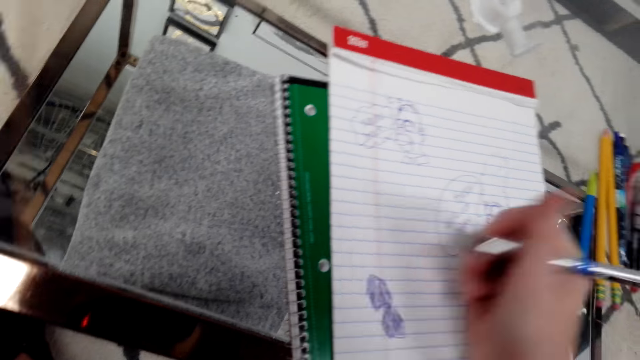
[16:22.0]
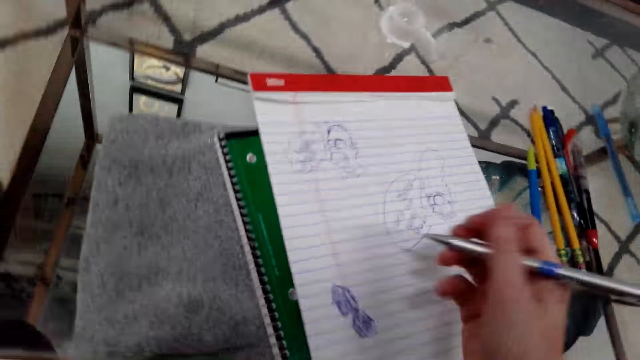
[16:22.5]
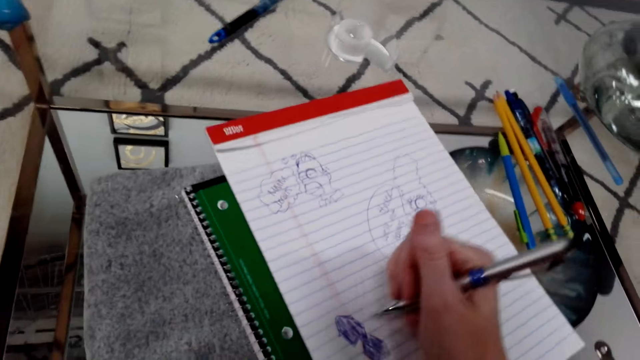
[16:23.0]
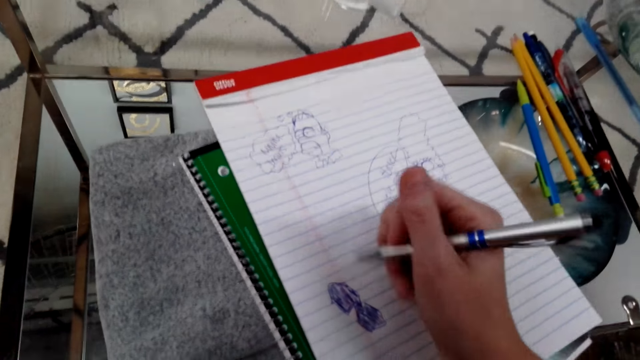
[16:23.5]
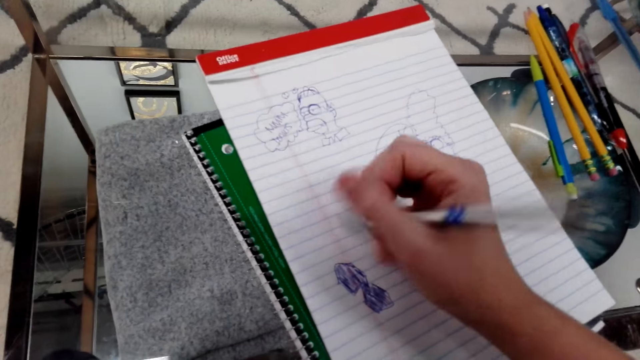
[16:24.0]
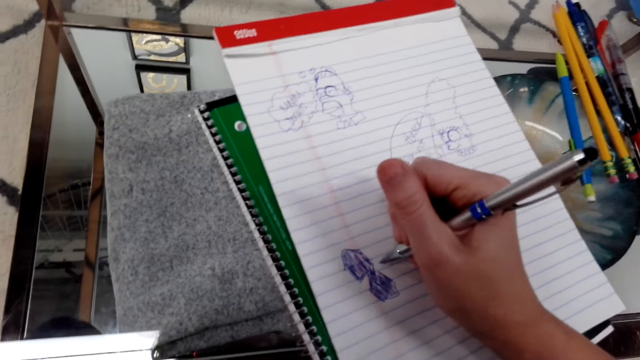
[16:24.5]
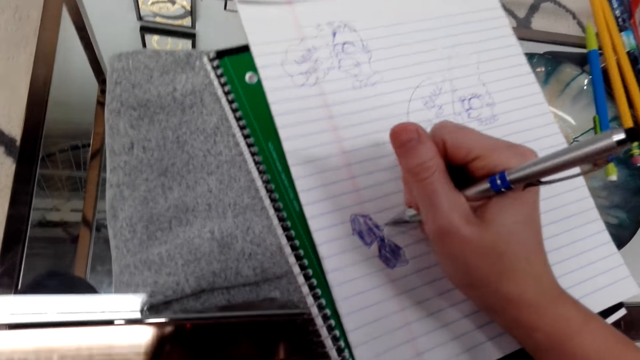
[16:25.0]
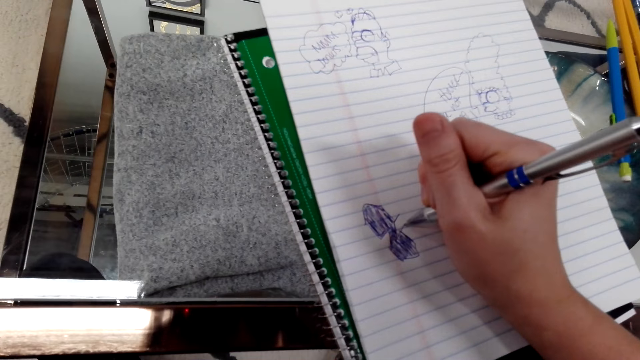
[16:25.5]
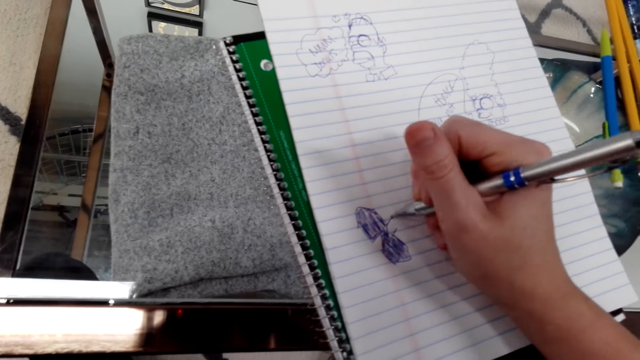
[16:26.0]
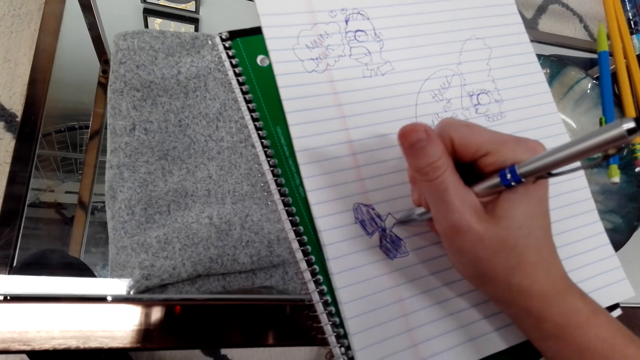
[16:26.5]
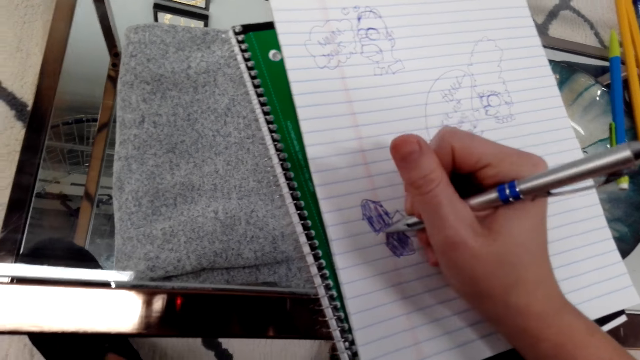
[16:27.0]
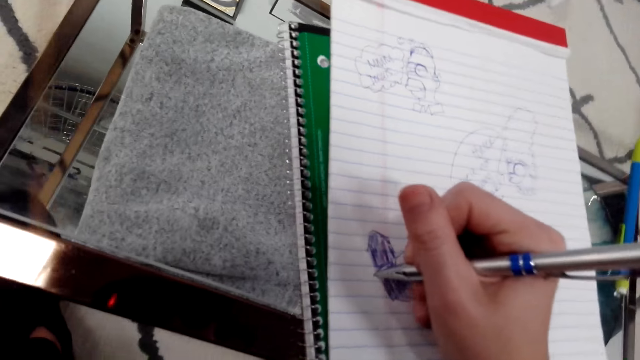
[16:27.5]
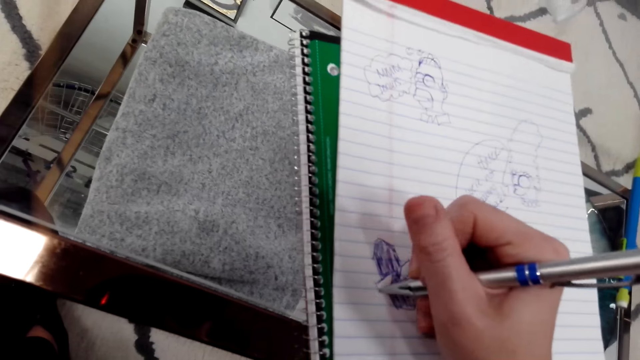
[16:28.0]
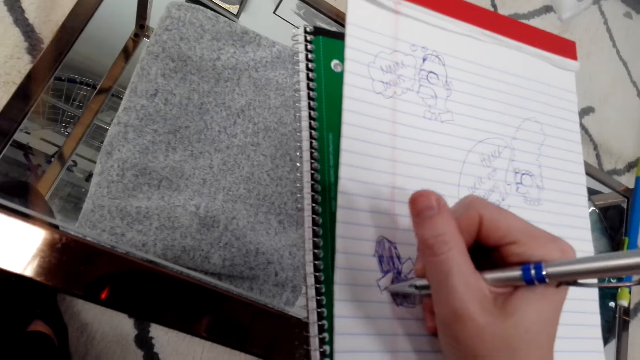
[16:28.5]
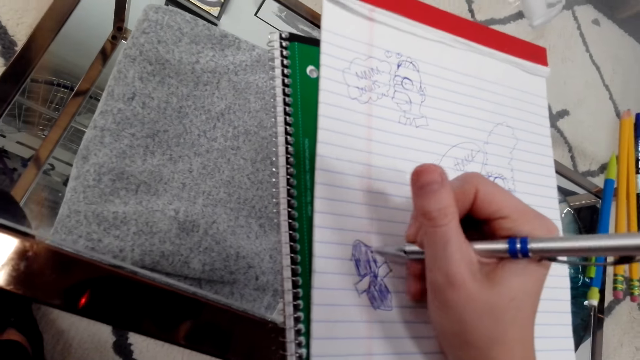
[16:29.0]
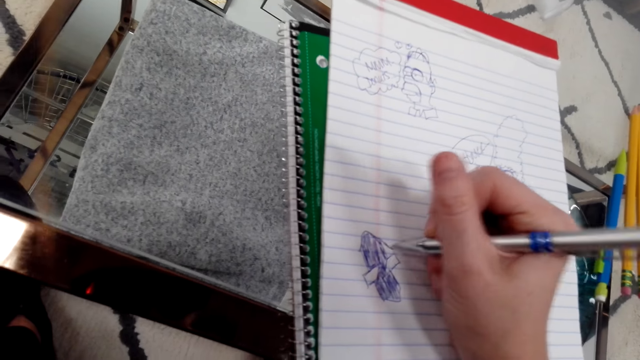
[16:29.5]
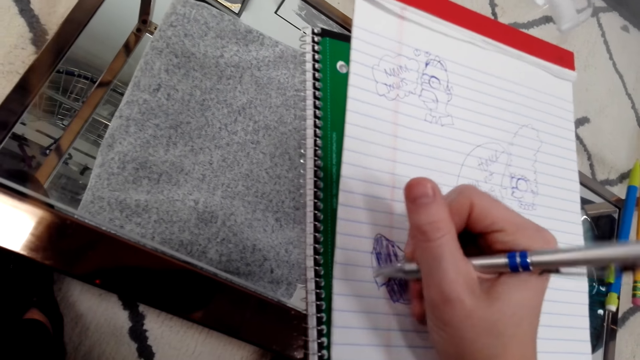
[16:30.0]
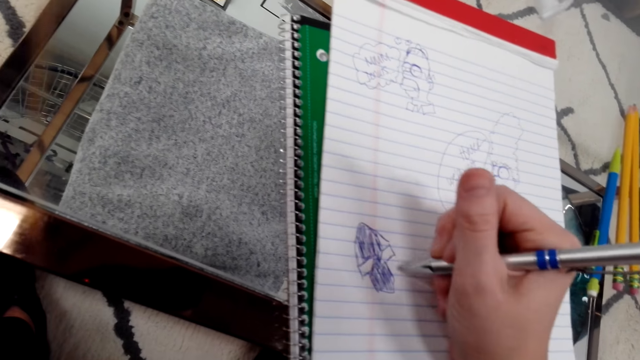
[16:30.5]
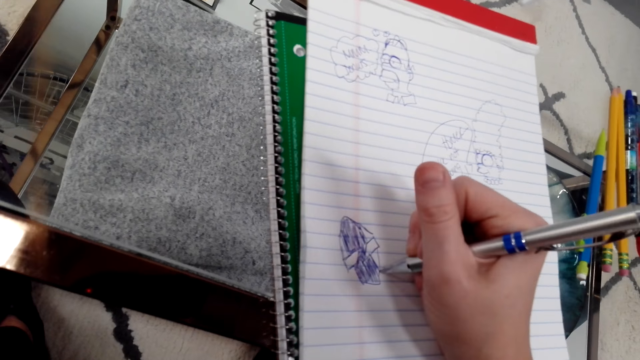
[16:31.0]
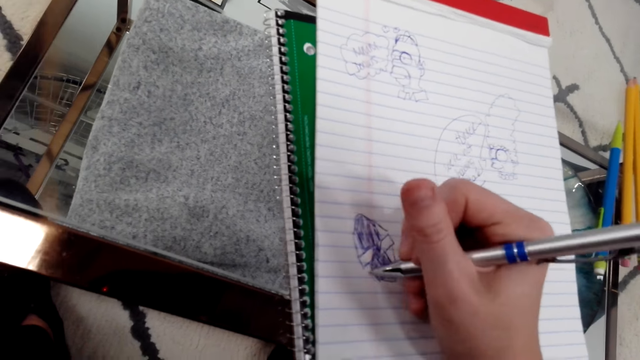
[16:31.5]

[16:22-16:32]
The camera wearer looks around. They move the hand. They draw on a book with a pen.

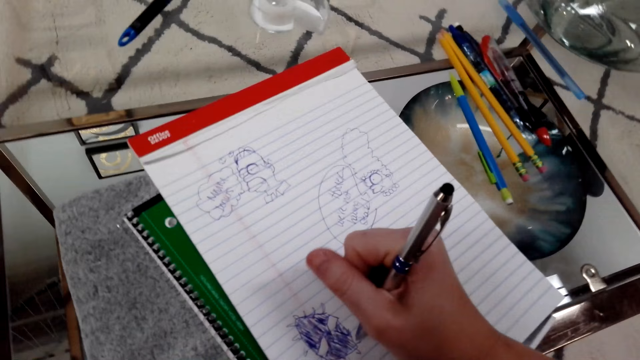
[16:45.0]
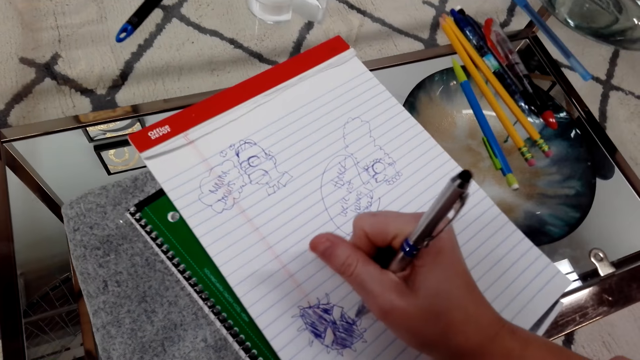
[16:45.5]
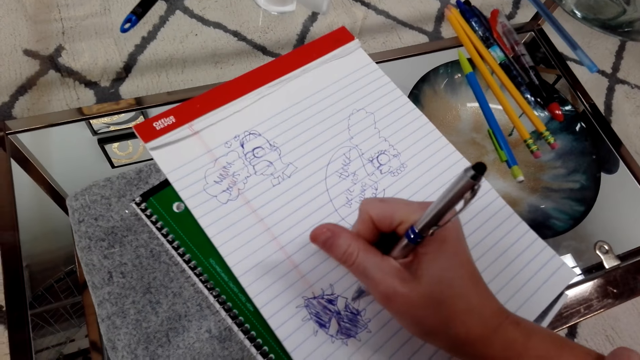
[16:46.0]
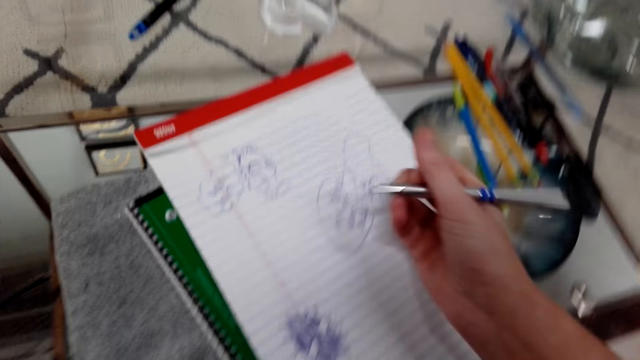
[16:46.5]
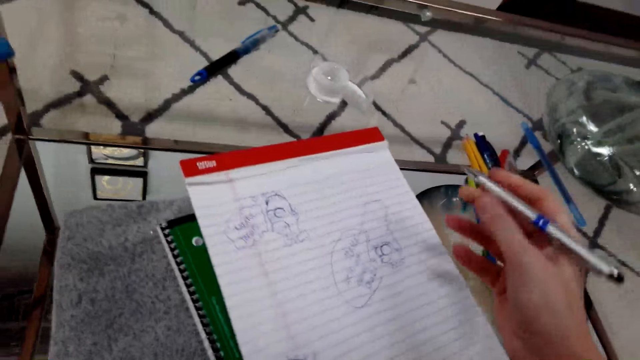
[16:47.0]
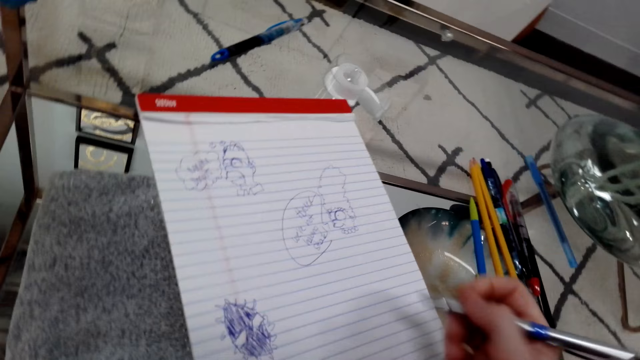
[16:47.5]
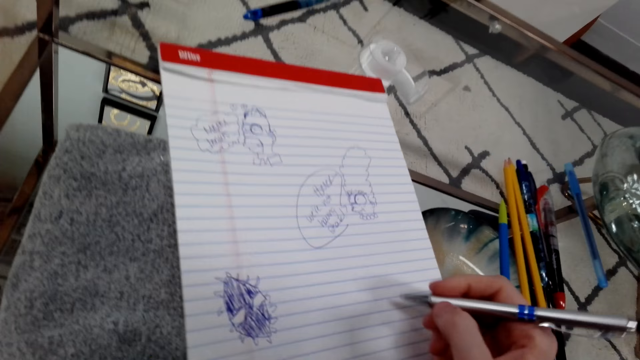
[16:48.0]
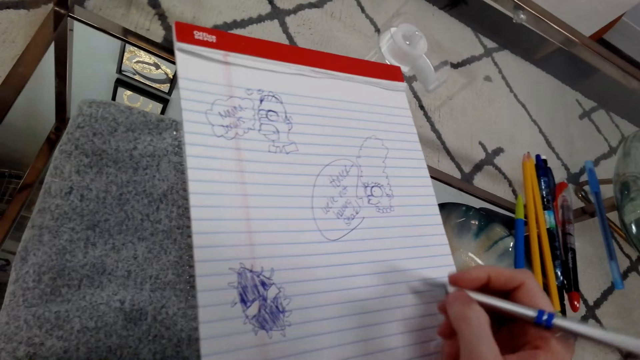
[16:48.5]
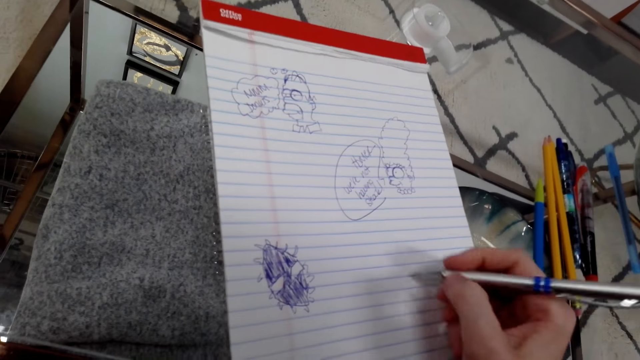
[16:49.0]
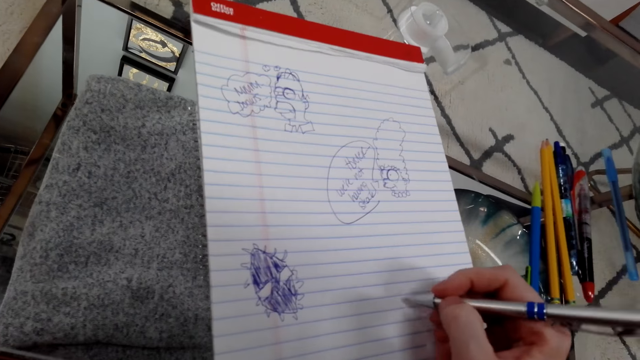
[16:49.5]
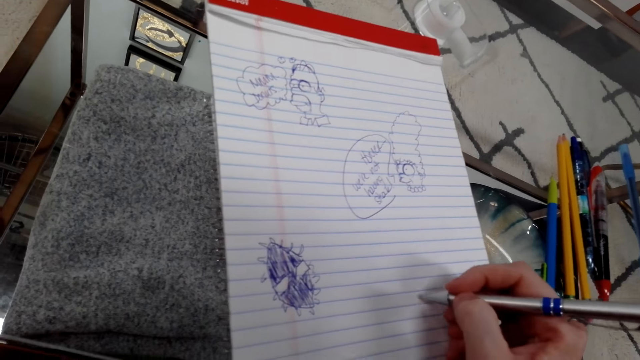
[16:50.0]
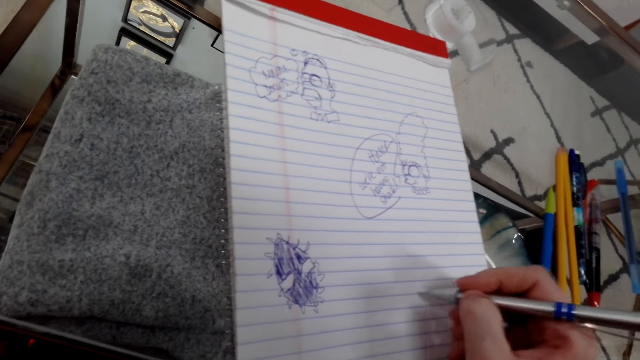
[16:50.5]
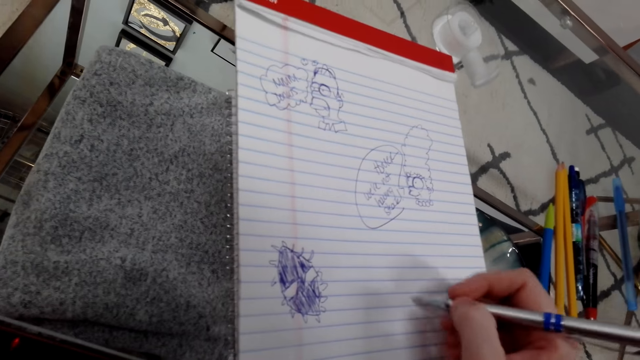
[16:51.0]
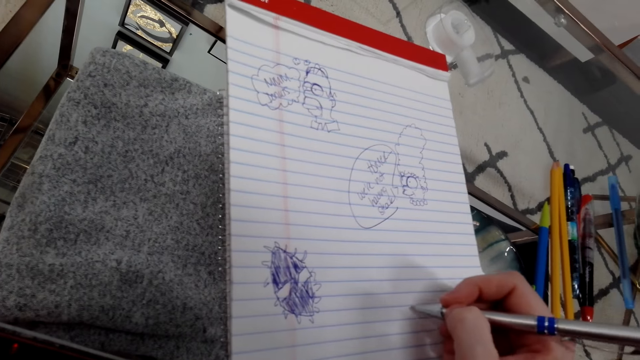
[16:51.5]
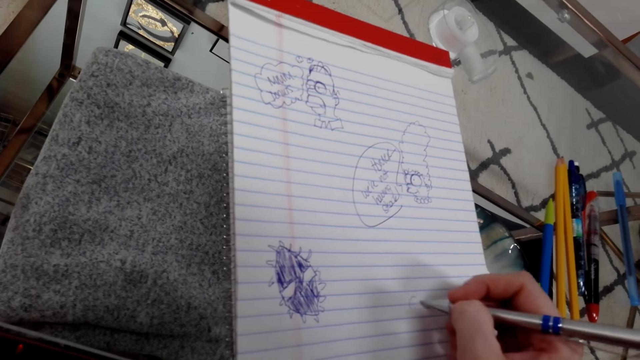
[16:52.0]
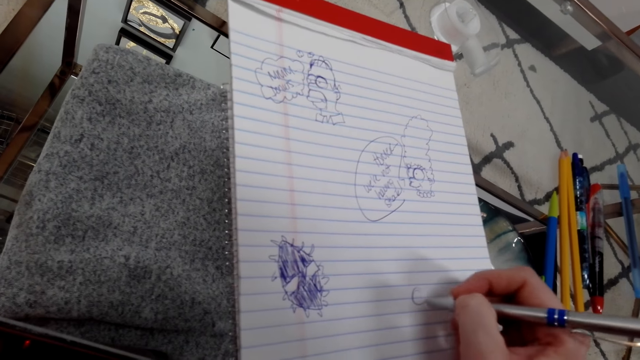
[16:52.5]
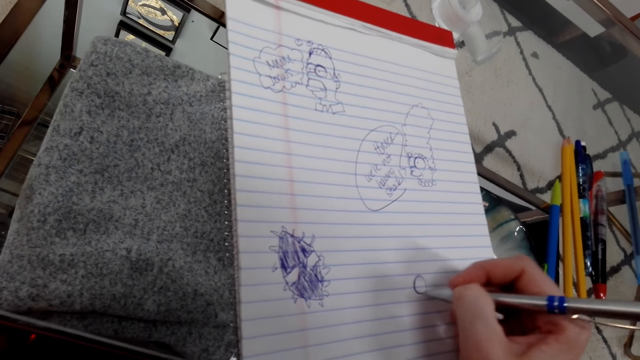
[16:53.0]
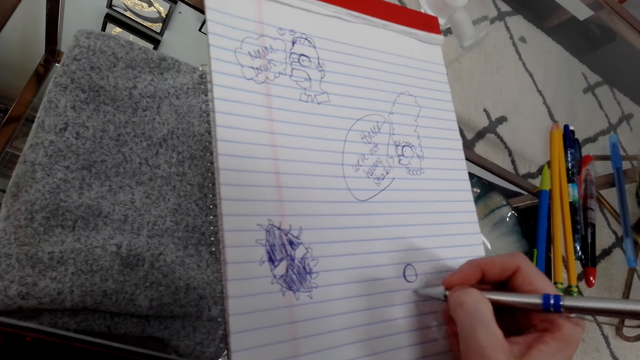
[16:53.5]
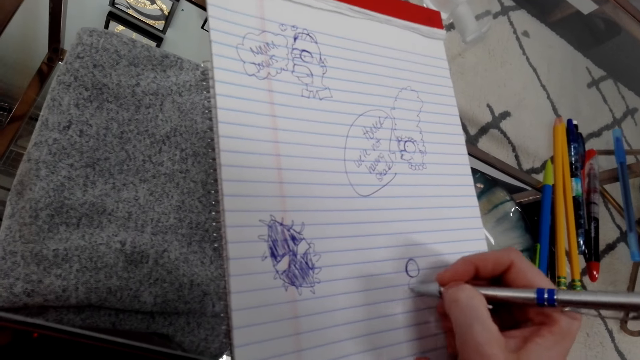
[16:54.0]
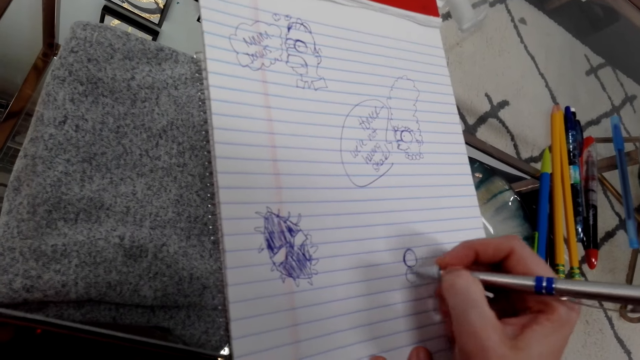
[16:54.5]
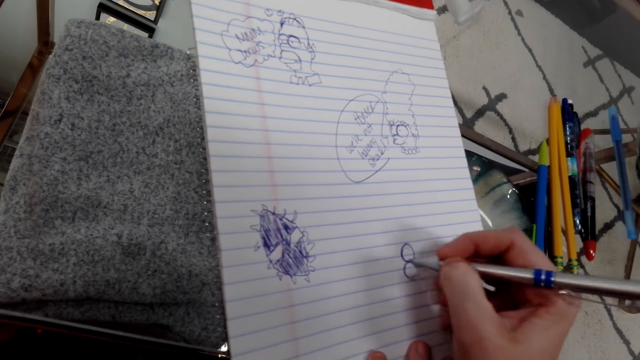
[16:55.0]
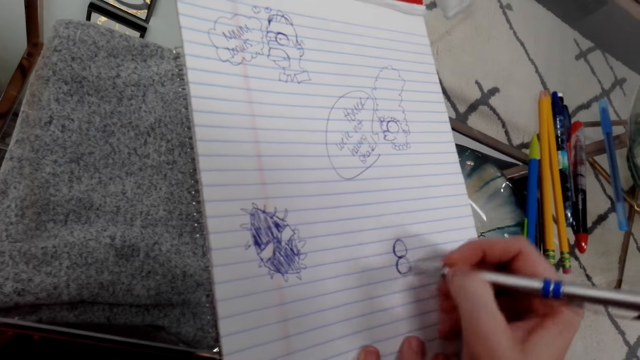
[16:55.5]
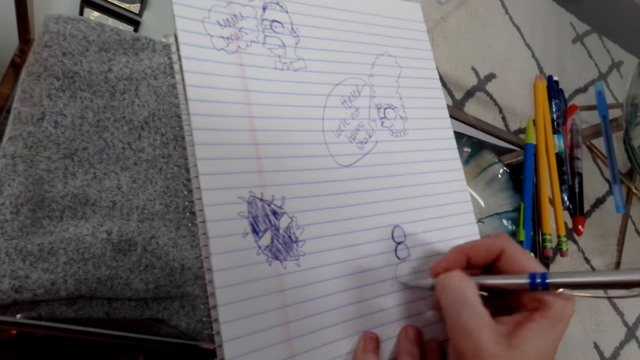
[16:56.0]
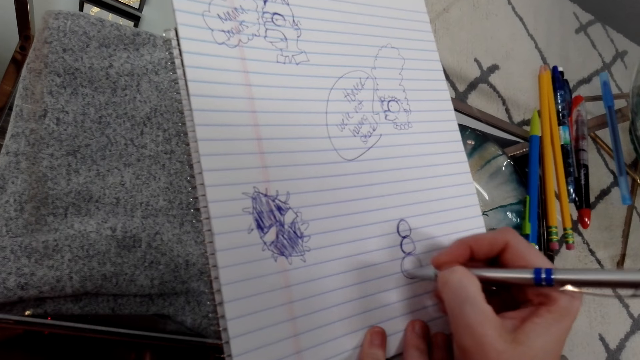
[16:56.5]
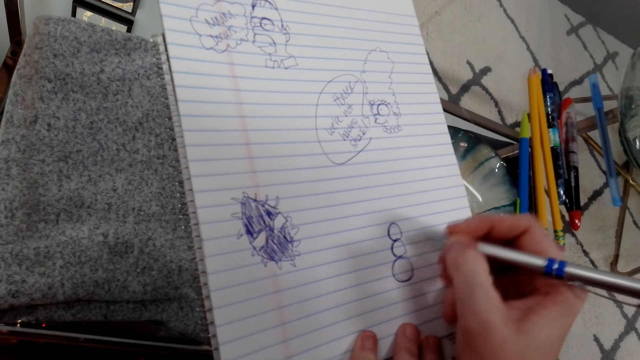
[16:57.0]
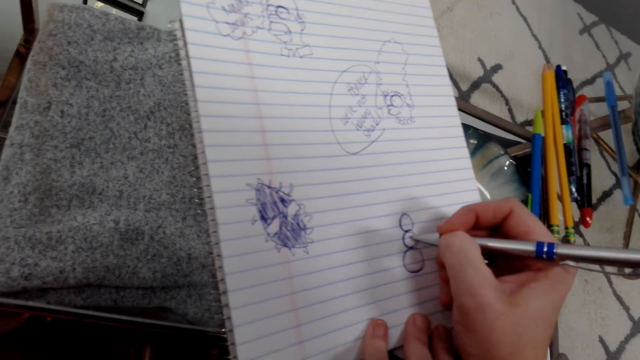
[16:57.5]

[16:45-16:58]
The camera wearer looks around. She moves a book on the table. She lifts her hand. She pushes the writing pad upwards. She moves a pen around. She draws on the book with the pen.
